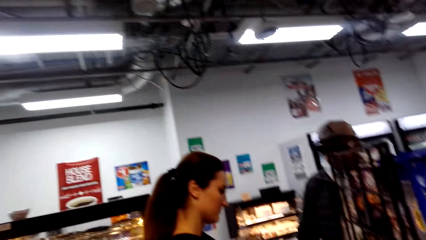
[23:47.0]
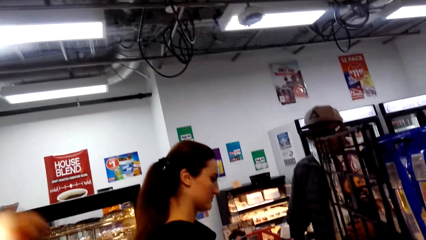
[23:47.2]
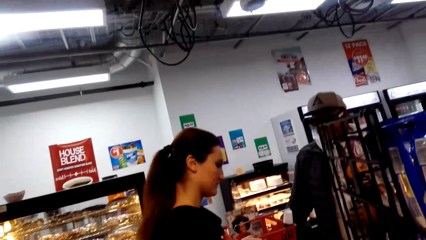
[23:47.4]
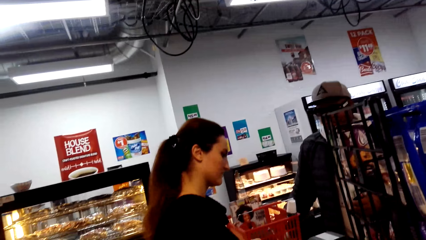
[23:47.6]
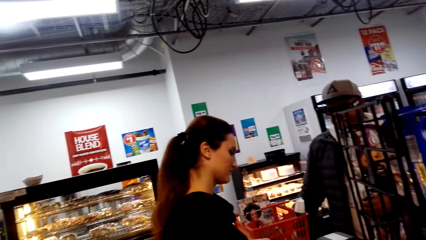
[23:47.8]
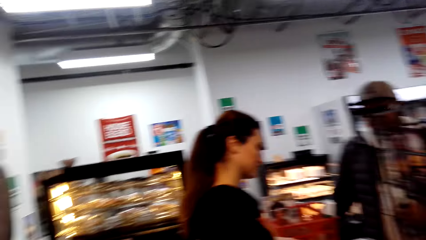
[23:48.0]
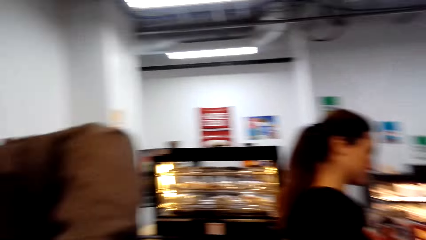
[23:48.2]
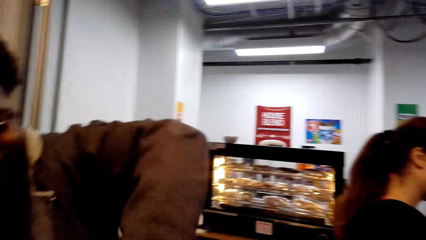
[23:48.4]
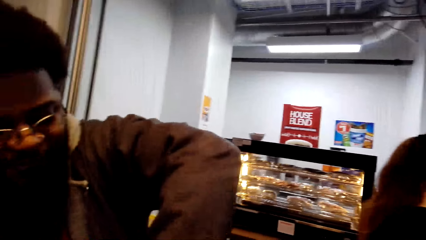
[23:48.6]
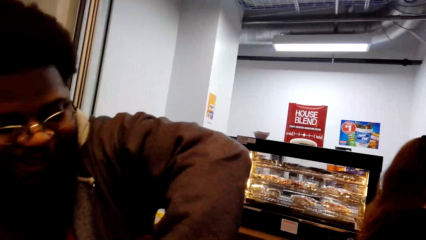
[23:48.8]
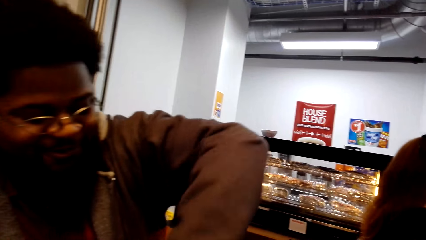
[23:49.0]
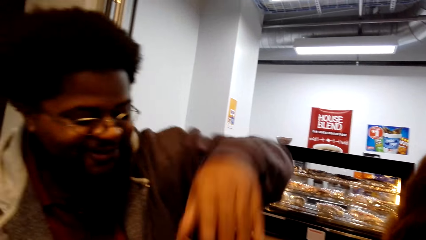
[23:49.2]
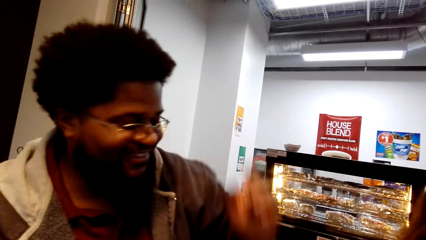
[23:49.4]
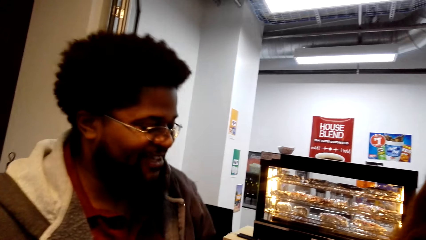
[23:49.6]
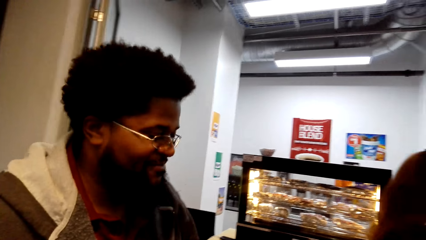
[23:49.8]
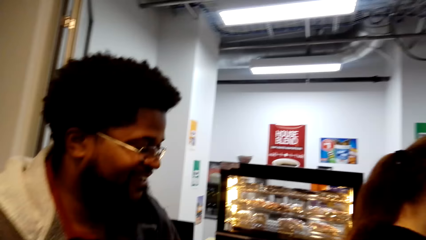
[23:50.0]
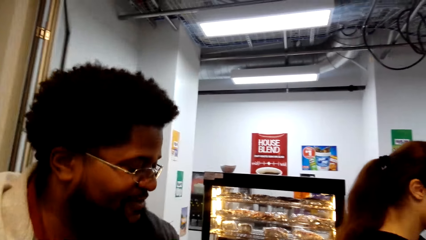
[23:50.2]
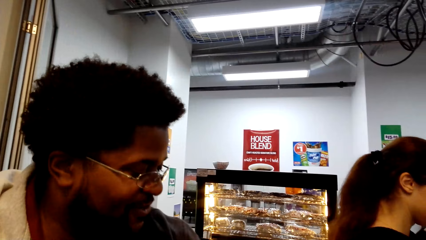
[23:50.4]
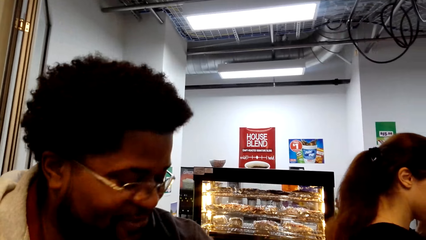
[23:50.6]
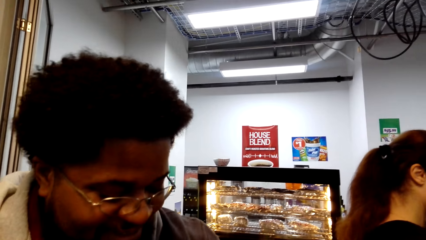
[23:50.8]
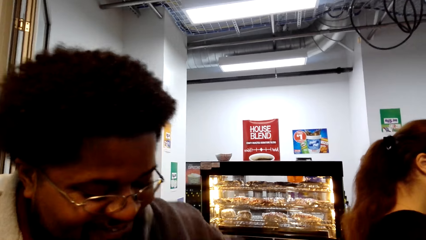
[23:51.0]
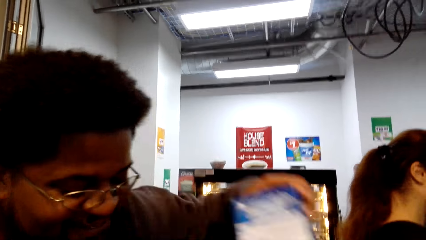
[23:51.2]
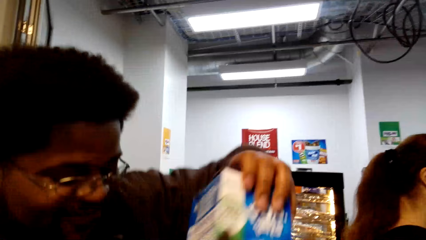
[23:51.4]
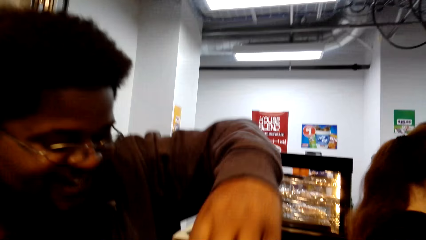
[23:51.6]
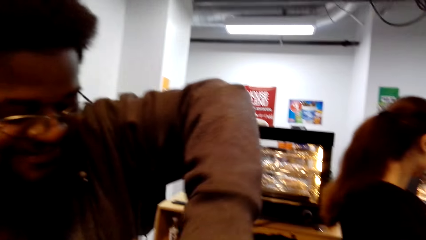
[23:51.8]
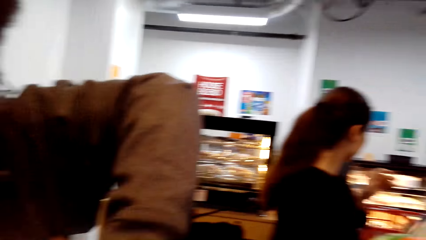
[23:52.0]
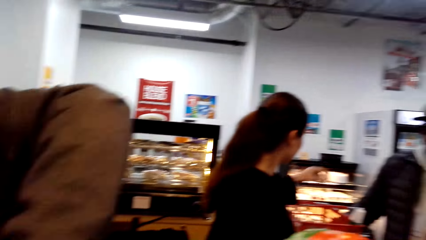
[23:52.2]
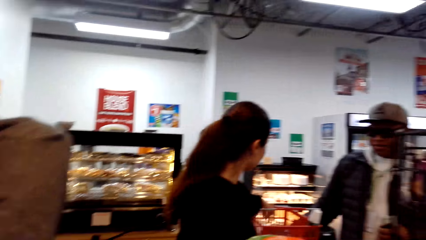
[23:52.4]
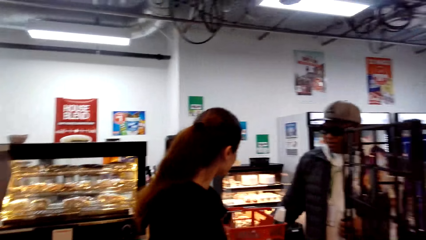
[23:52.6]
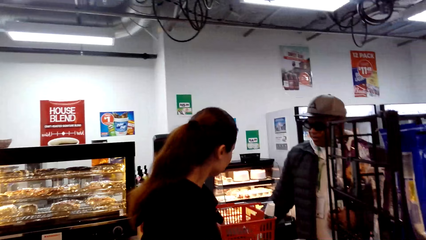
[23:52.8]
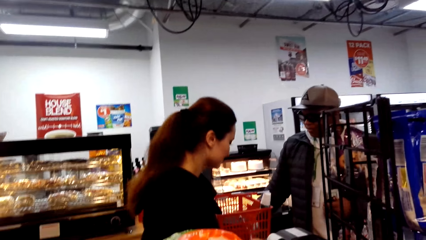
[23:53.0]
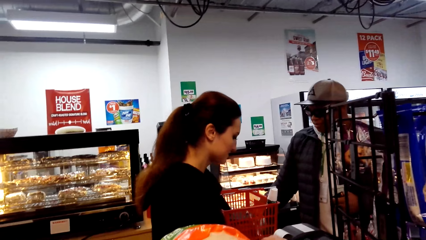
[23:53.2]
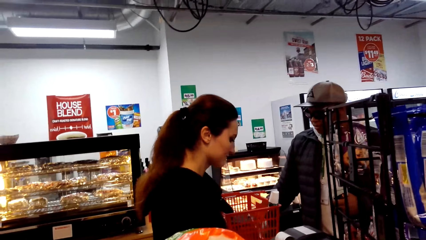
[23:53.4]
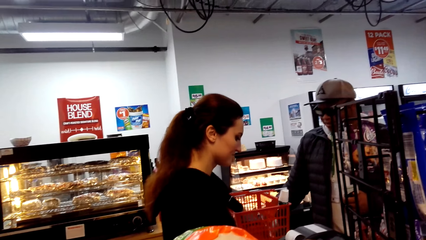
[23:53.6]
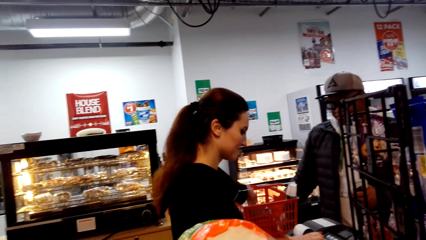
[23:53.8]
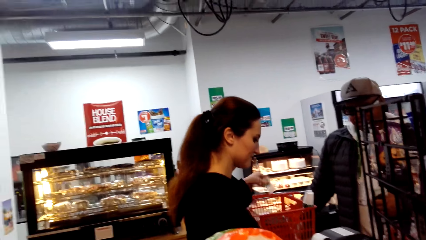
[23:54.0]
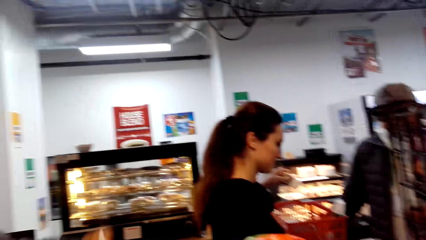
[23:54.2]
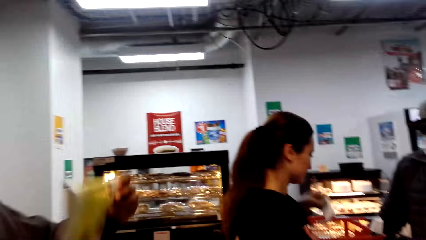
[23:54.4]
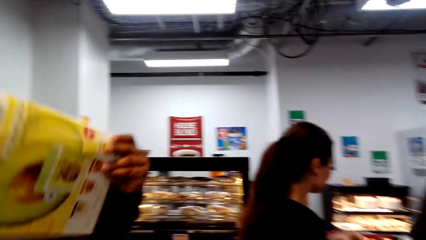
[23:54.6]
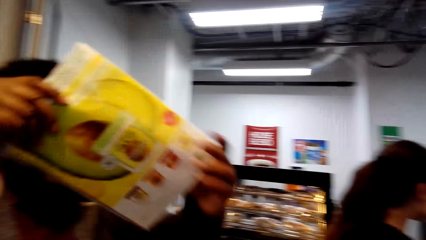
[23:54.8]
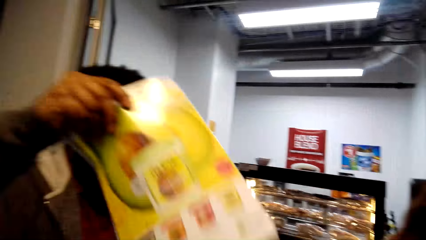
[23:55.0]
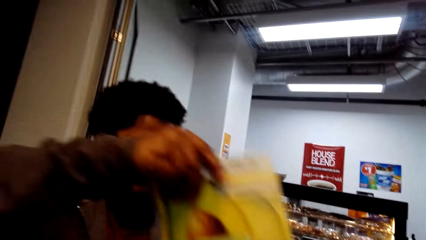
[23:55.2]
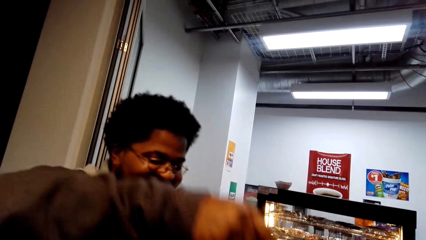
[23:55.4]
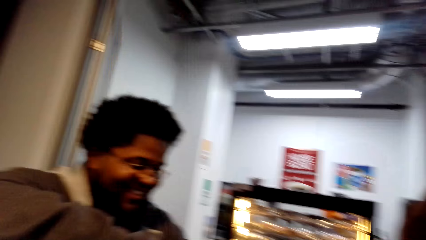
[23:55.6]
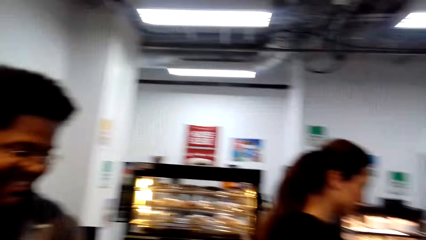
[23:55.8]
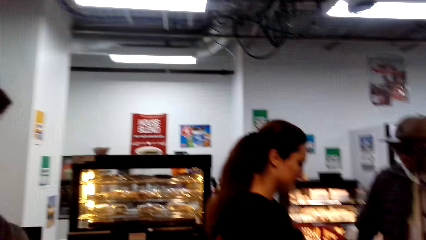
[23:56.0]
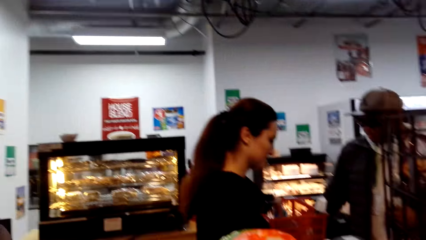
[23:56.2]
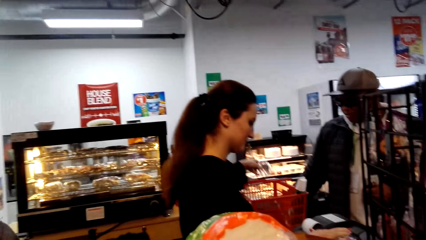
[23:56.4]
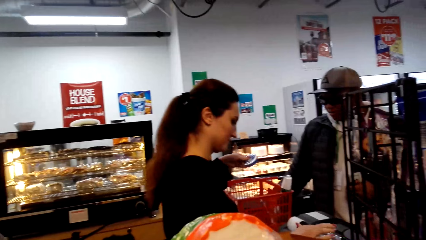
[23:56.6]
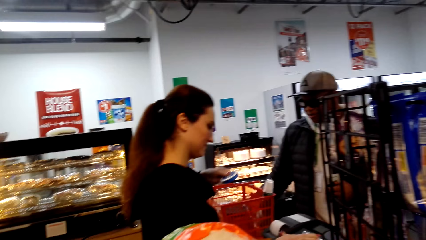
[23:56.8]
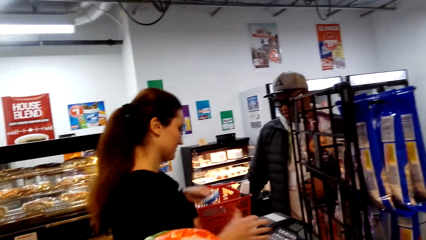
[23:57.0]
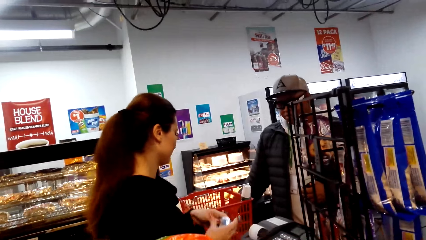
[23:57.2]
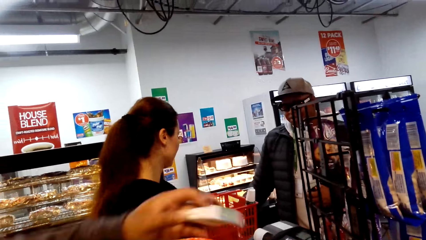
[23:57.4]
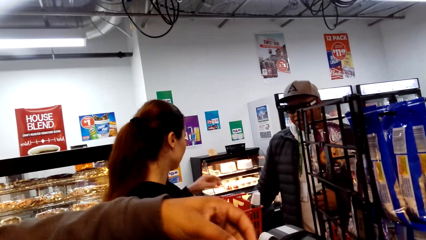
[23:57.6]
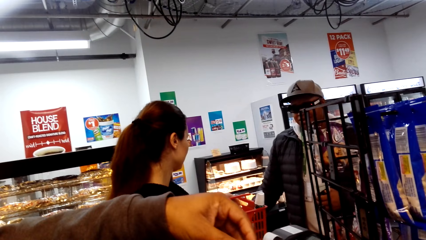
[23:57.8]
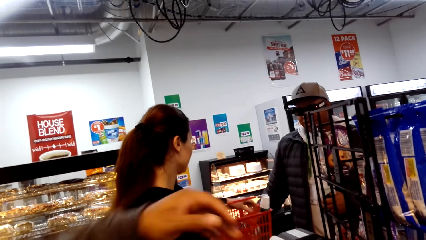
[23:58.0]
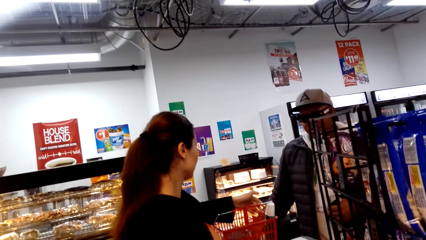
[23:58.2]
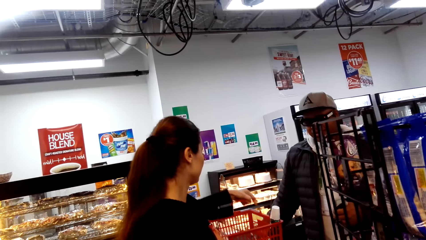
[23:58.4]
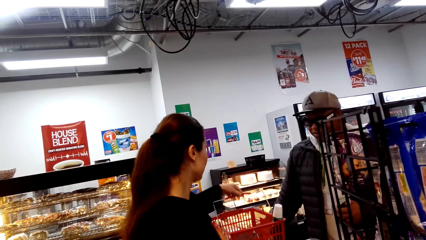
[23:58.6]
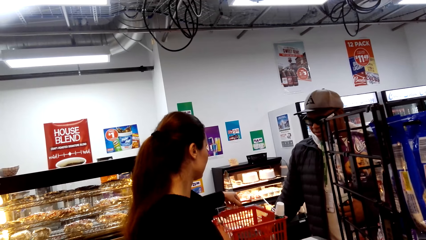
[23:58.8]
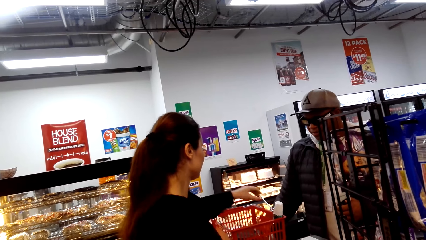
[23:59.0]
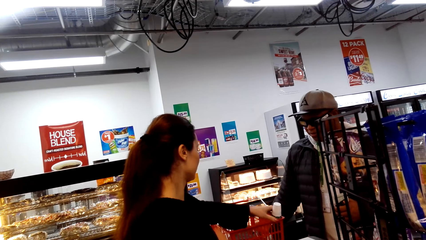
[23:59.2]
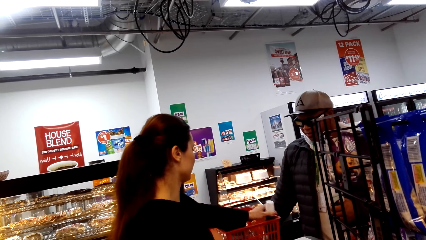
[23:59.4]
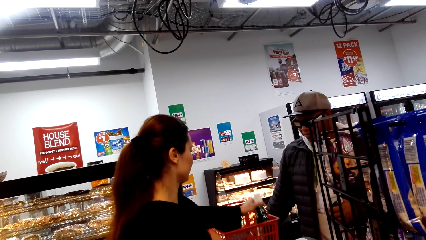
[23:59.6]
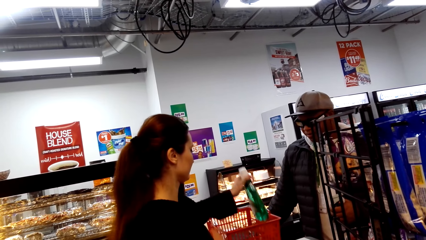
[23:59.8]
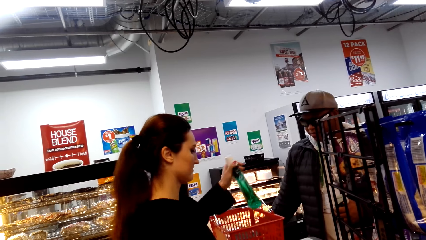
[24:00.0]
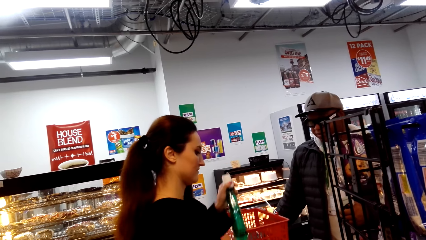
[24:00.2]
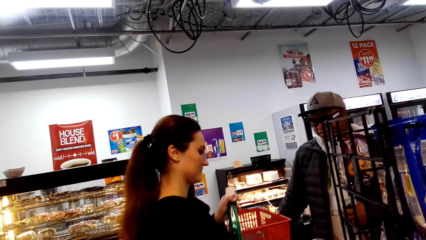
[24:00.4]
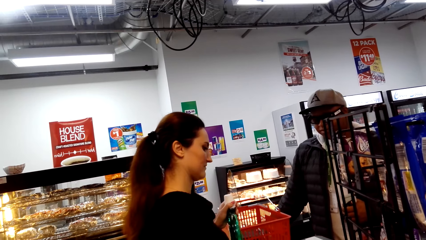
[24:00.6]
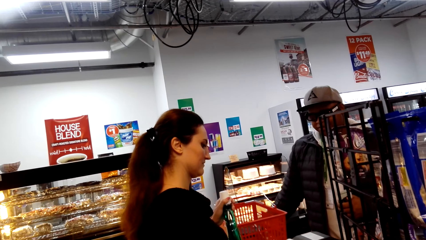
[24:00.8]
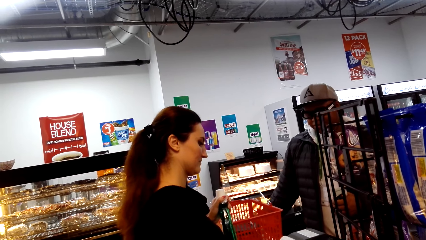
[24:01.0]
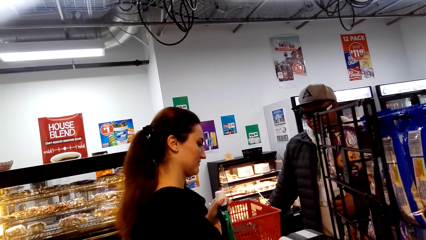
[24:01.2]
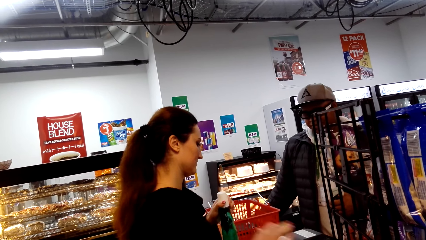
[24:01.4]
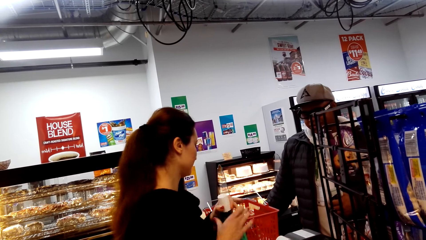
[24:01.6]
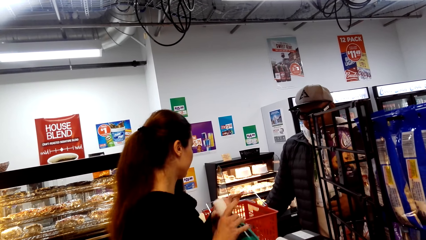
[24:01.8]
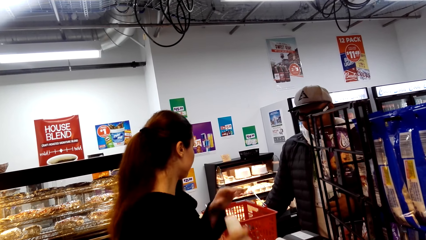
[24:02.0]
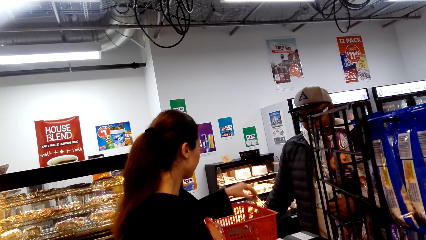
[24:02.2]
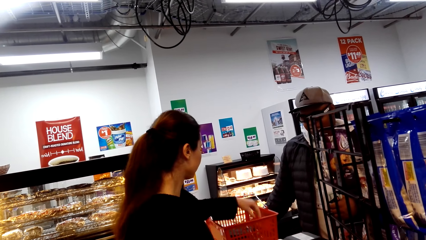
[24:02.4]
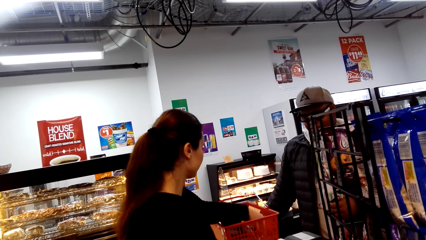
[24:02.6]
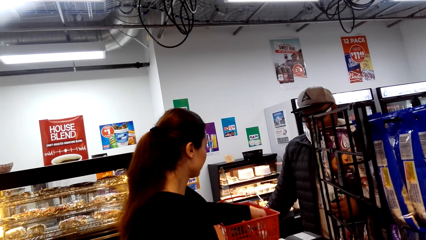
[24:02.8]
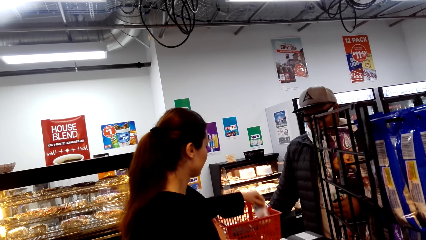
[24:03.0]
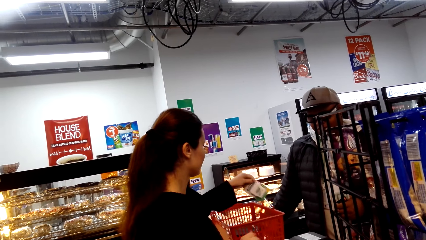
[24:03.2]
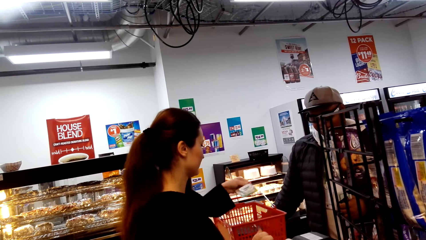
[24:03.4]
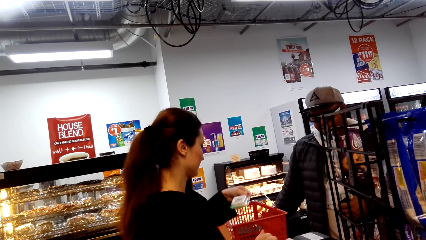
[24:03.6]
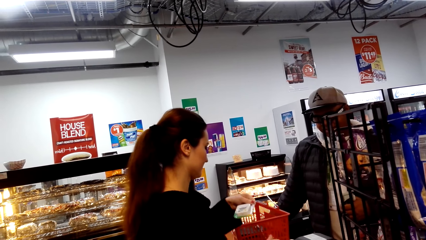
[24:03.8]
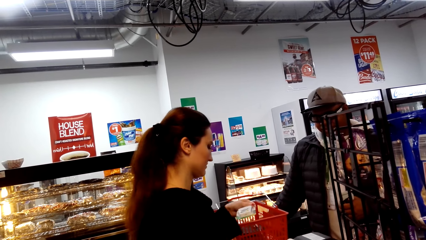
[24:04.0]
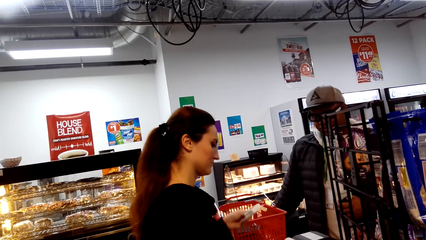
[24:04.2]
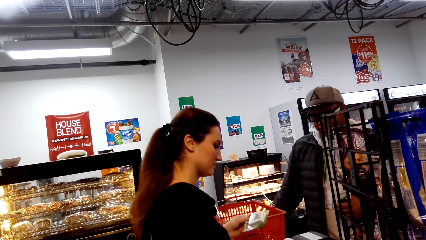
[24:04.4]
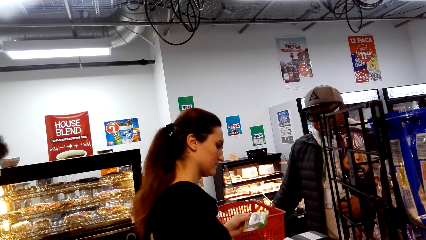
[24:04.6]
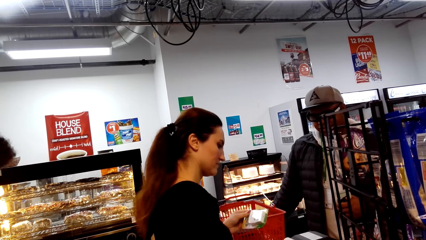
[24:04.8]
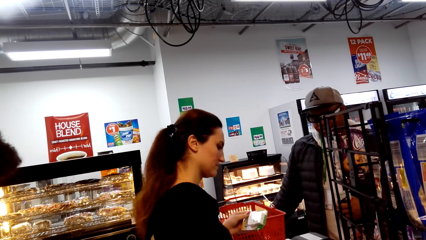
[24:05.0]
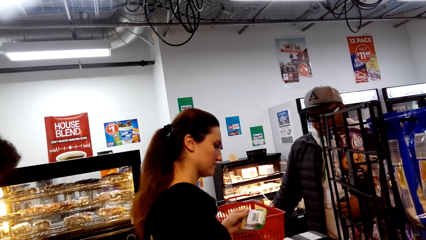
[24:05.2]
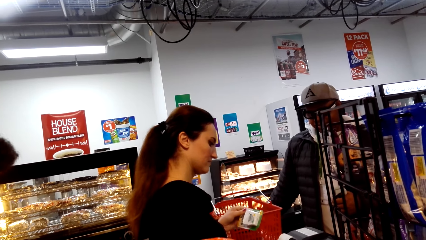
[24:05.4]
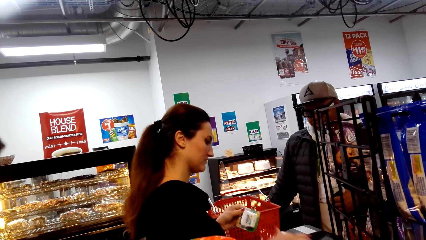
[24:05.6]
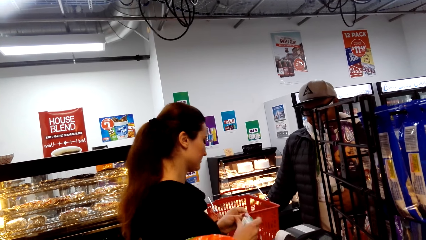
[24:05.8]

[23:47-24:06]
The camera wearer looks around. A person packs shopping in the shopping bag. Another person takes more items from the basket. The first person packs shopping in the shopping bag. The second person takes more shopping from the basket, packs the items in the shopping bag, and puts the basket handles down. The second person takes more items from the basket, calculates items for the second person, takes more items in the shopping basket, and looks at the item. The second person calculates items for a third person.
